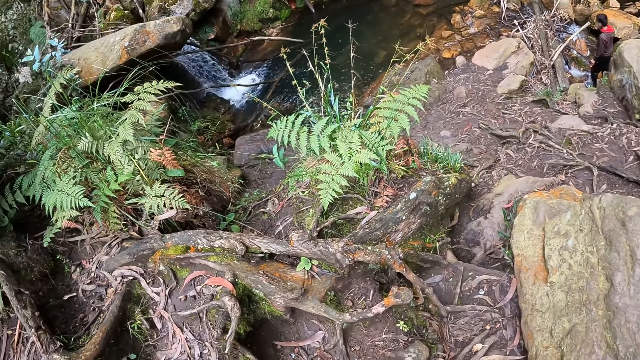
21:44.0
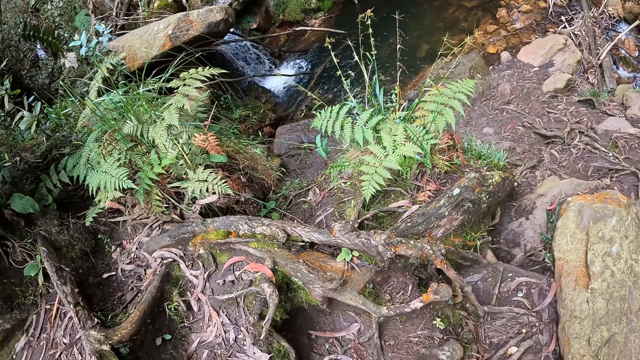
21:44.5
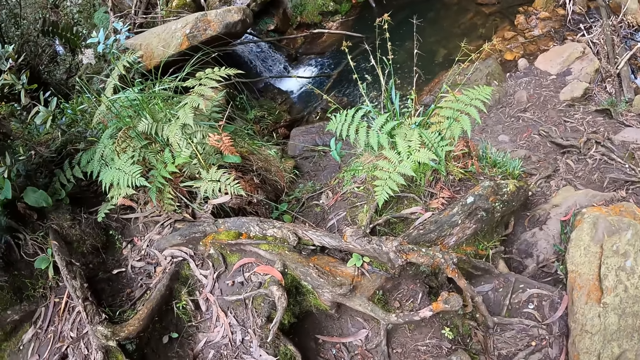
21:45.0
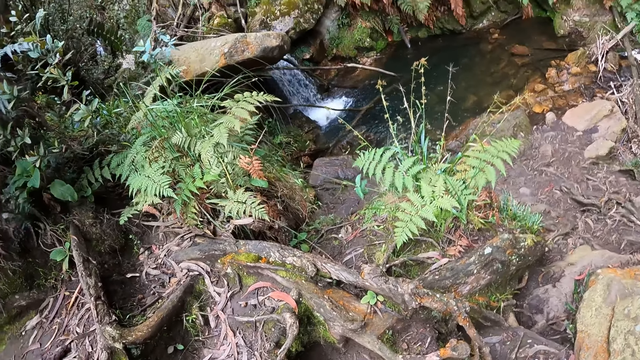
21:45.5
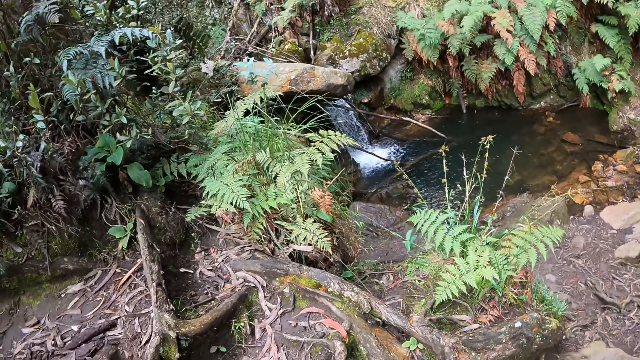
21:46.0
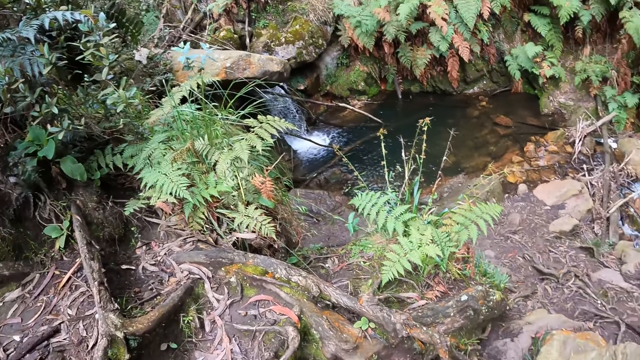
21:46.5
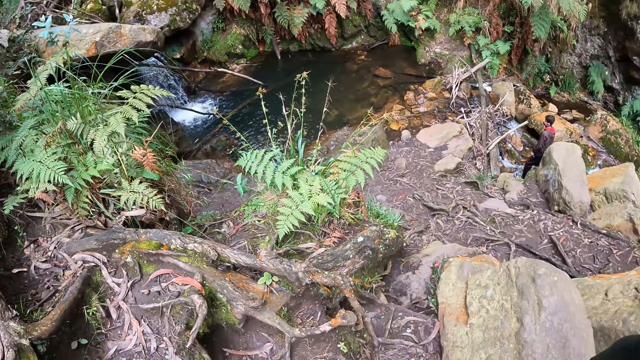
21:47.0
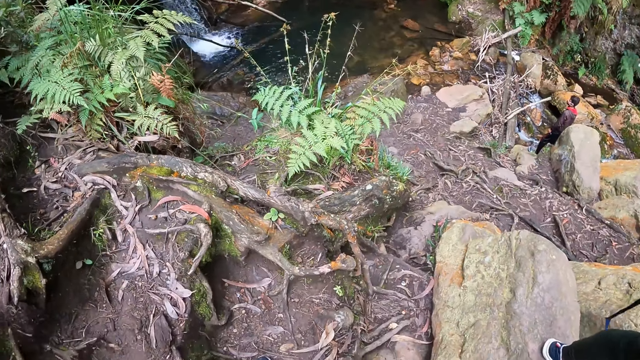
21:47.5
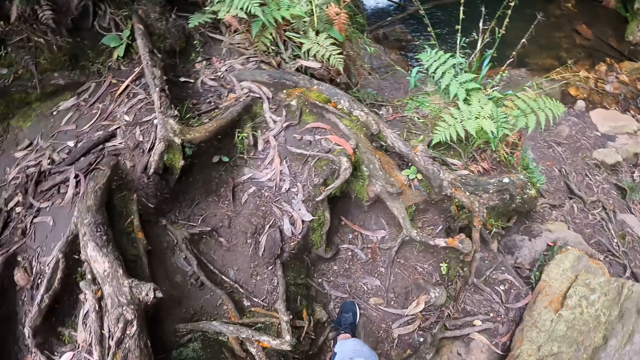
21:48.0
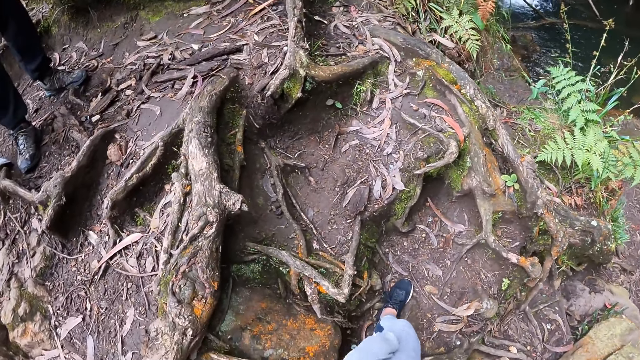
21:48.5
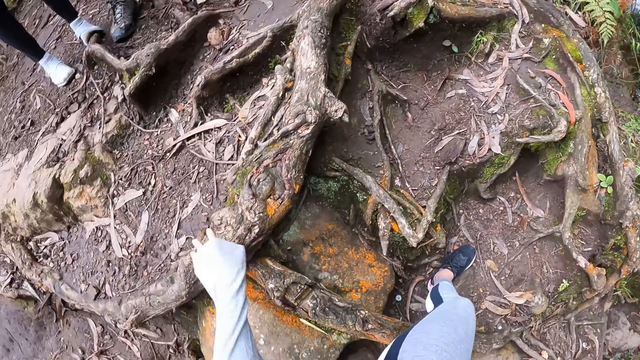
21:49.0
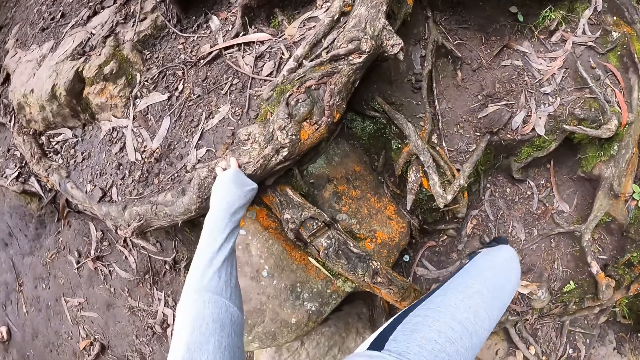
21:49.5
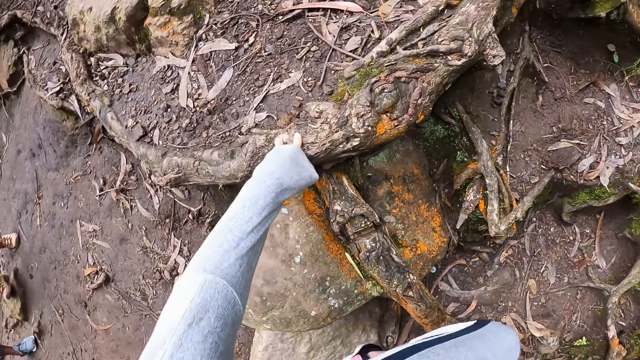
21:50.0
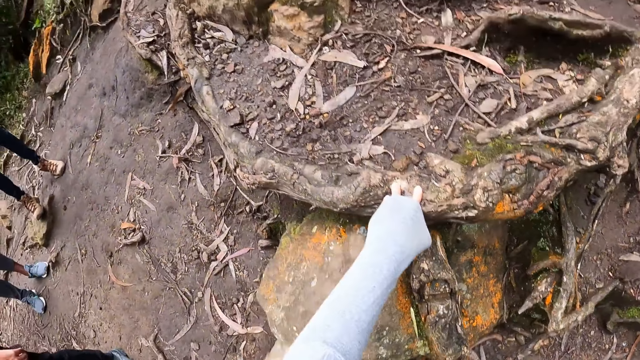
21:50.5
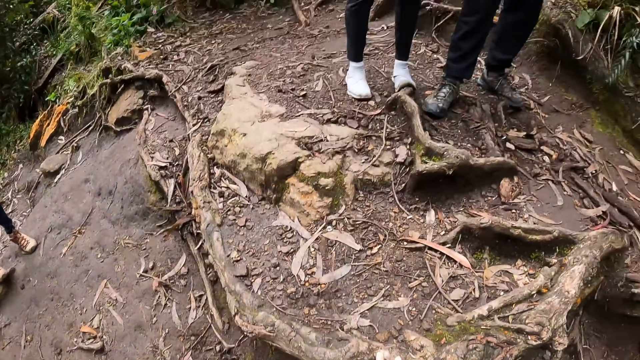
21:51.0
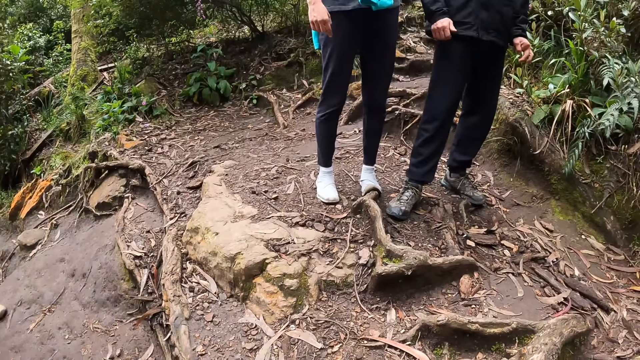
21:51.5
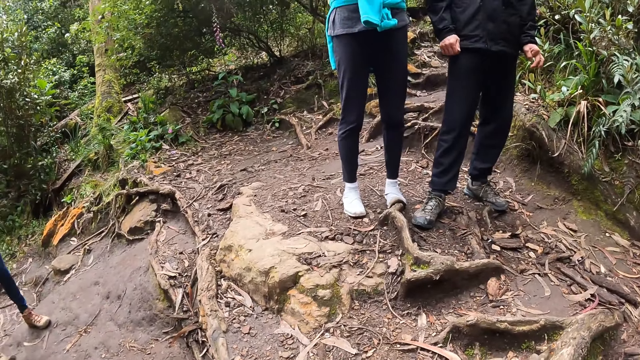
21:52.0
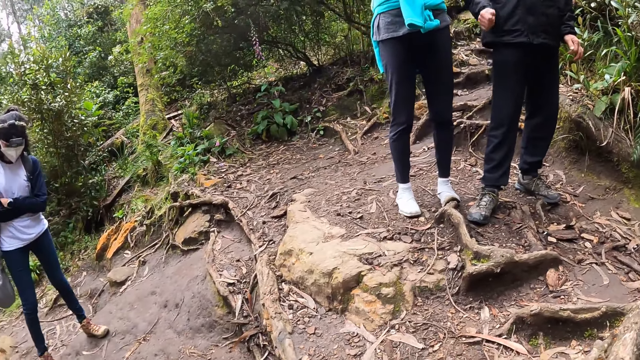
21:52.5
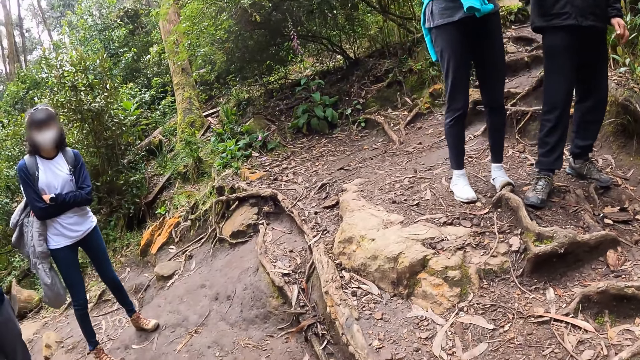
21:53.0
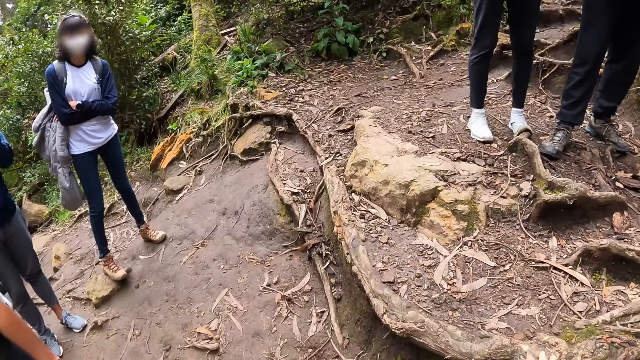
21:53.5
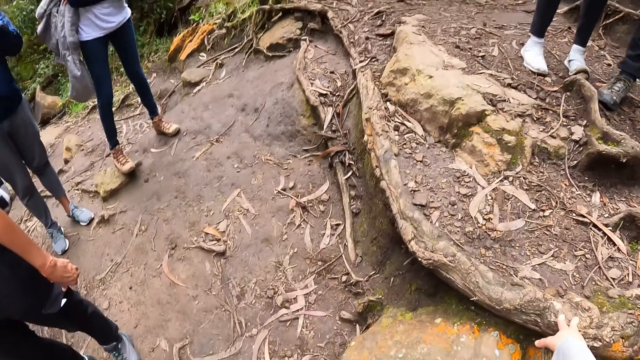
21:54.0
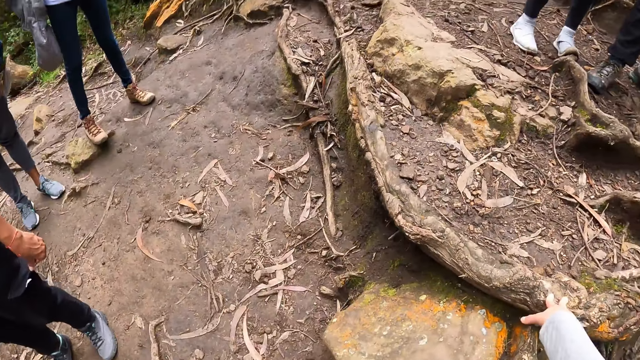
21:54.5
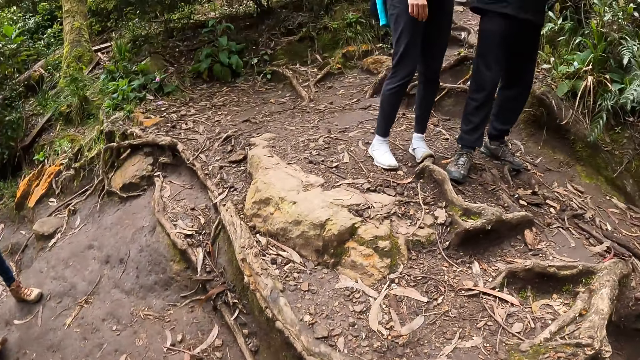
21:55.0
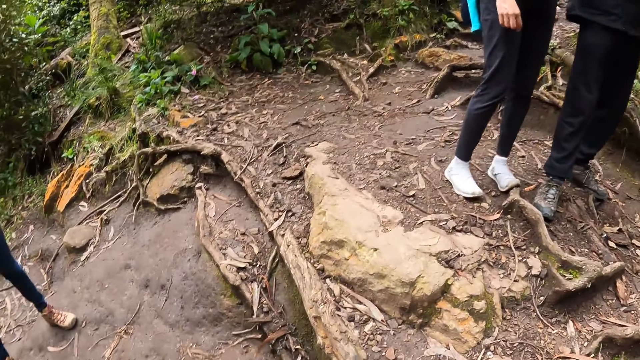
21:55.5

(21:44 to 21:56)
The camera wearer holds a tree root with her left hand.

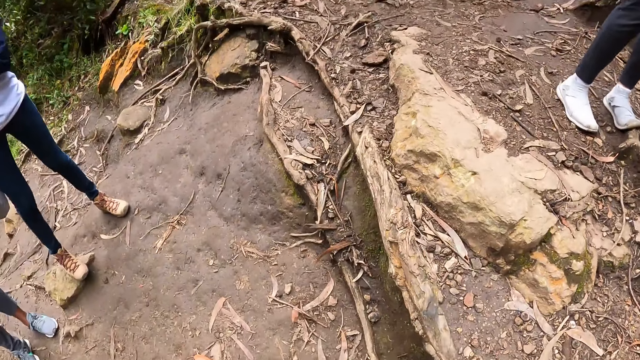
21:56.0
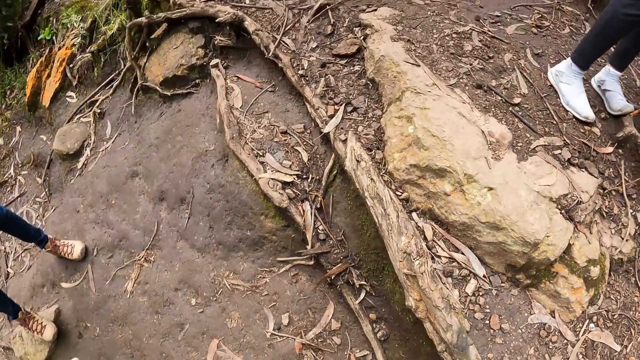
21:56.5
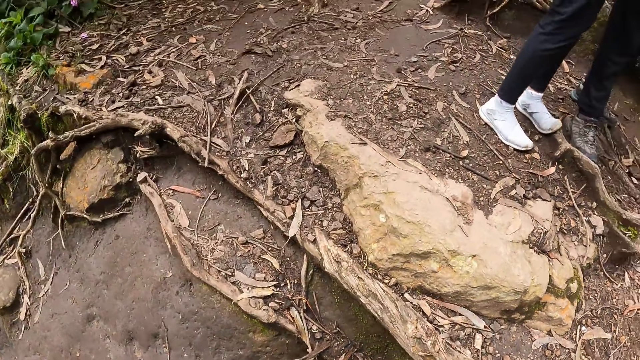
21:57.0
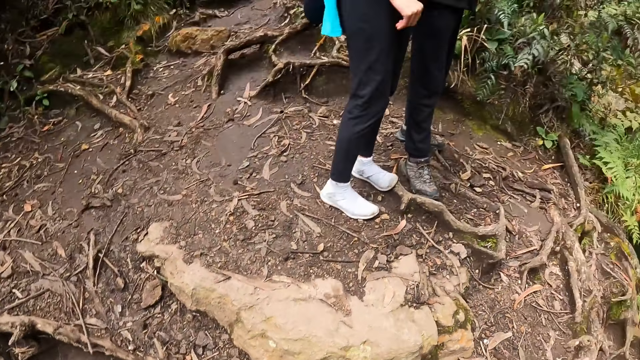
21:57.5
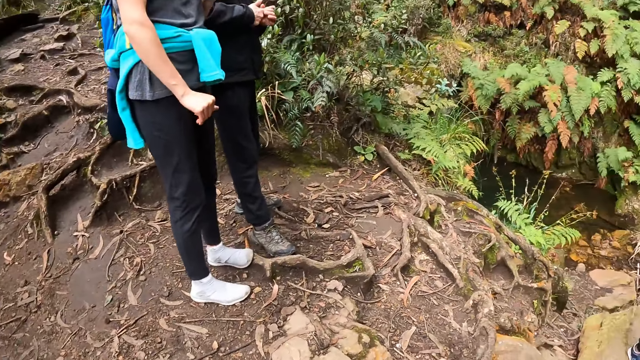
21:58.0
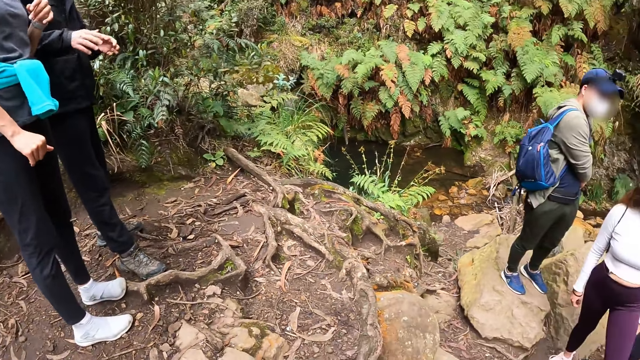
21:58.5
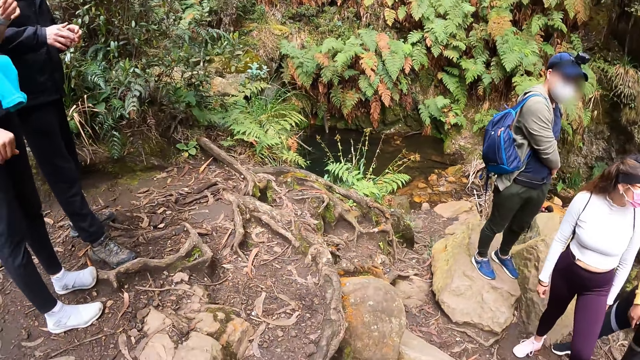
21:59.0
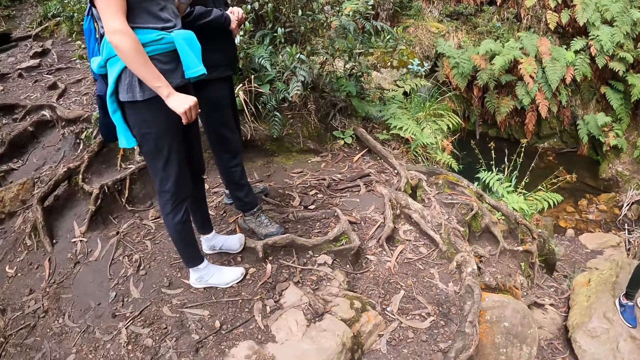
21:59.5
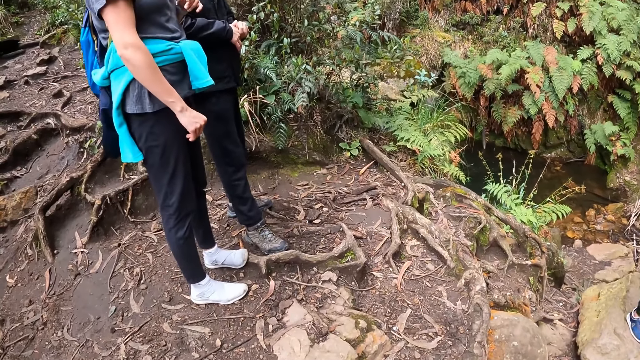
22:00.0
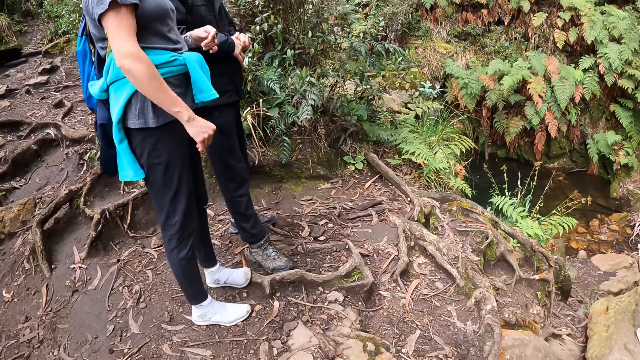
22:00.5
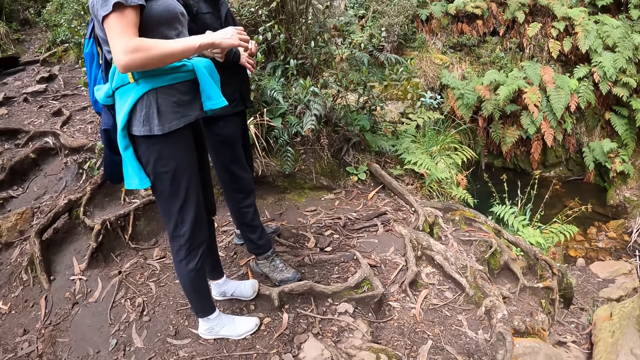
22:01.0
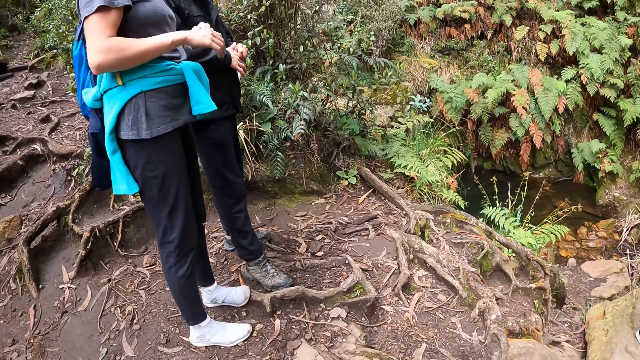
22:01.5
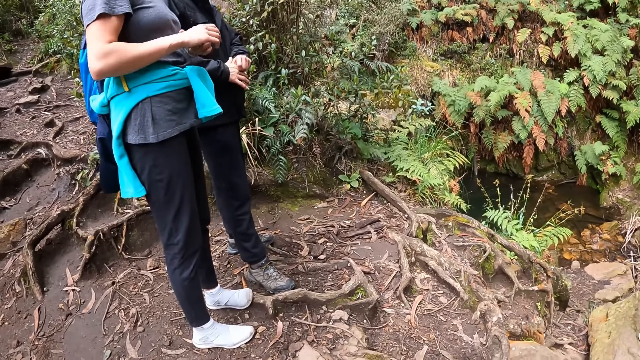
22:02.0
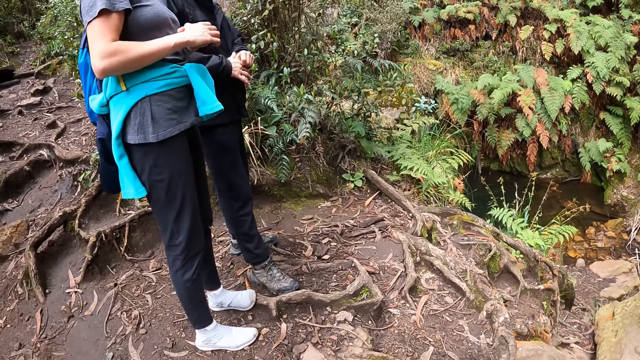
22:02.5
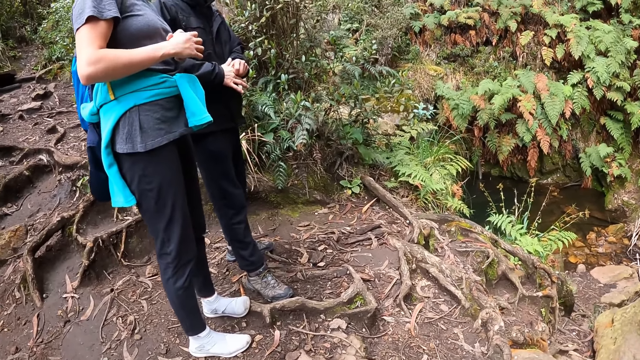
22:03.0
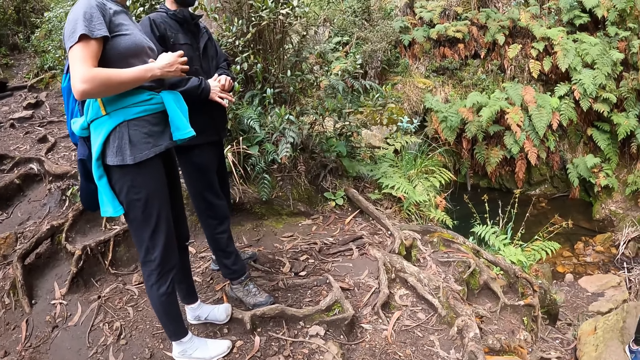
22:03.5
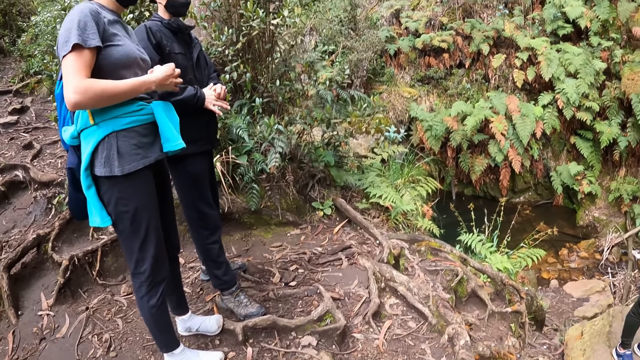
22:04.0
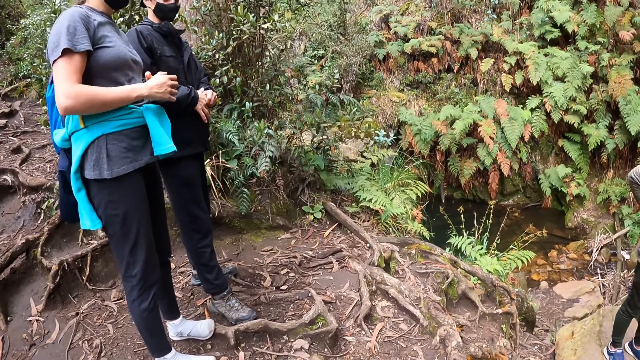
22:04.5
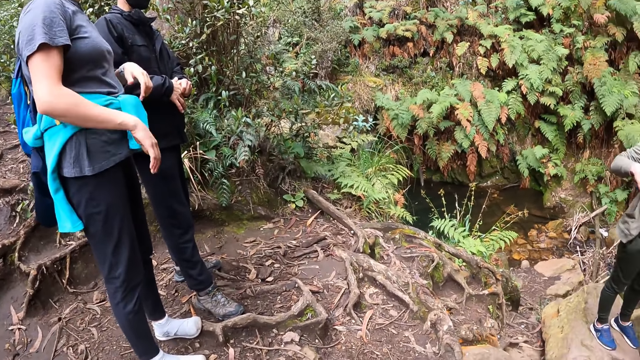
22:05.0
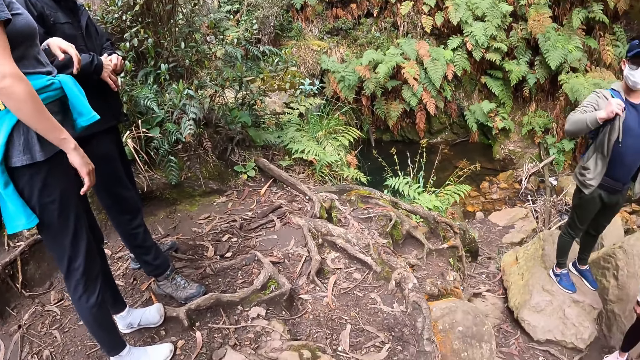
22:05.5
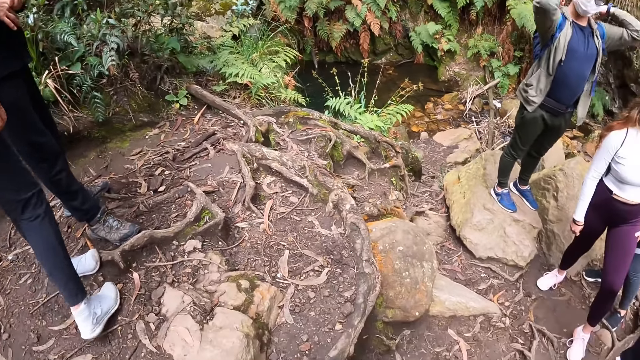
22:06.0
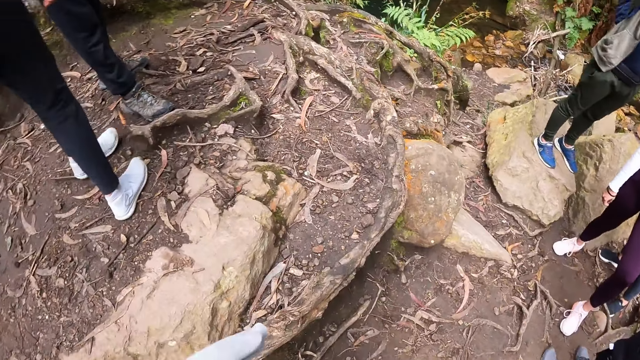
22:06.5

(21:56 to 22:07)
The camera wearer looks around.
